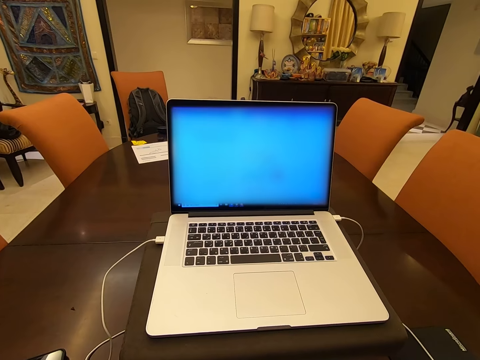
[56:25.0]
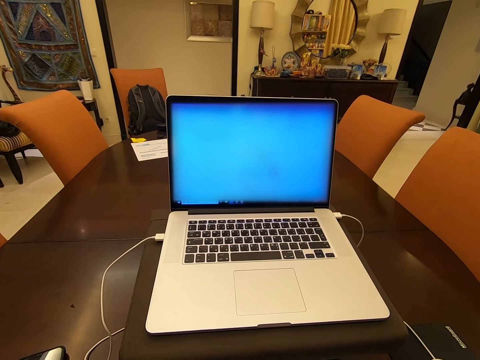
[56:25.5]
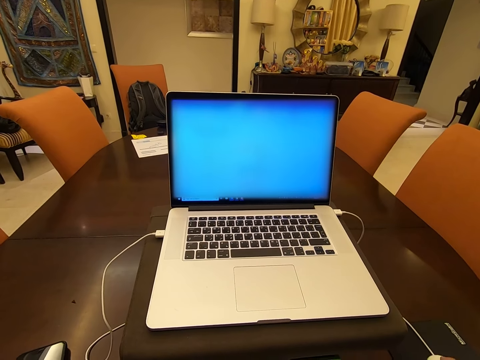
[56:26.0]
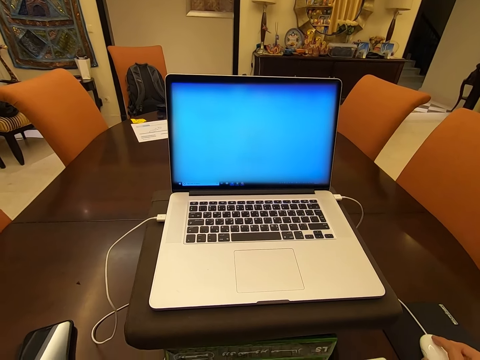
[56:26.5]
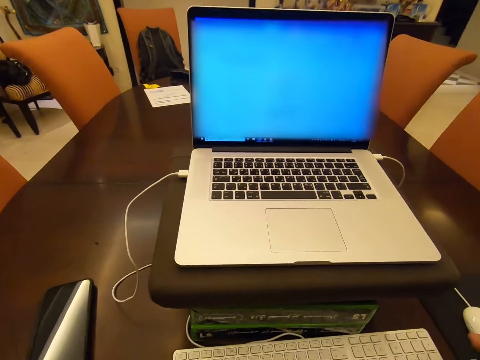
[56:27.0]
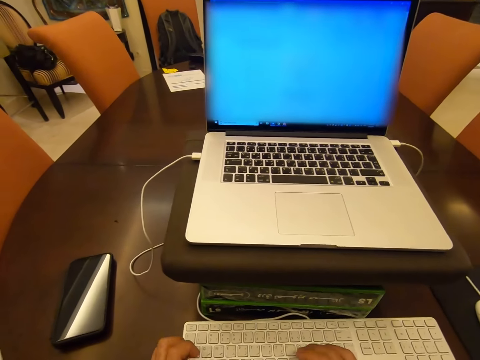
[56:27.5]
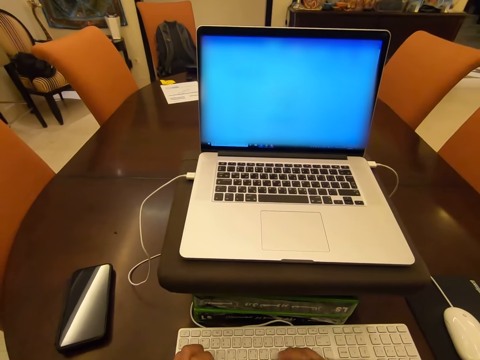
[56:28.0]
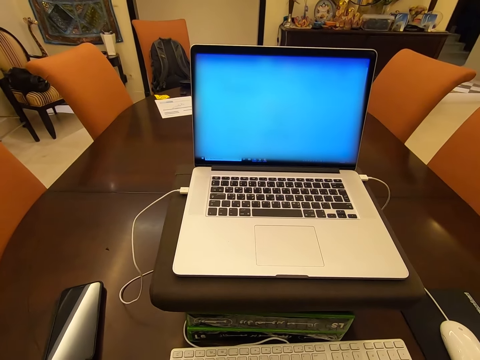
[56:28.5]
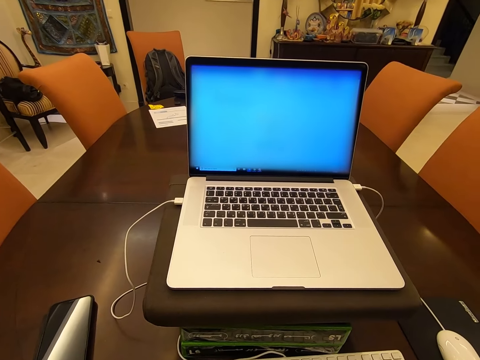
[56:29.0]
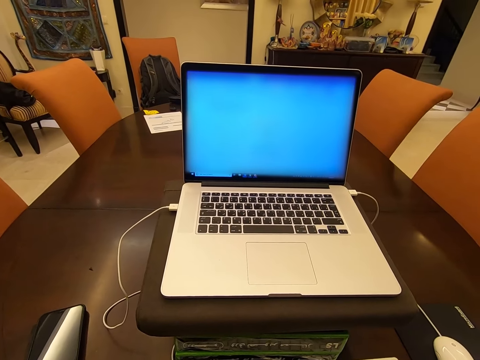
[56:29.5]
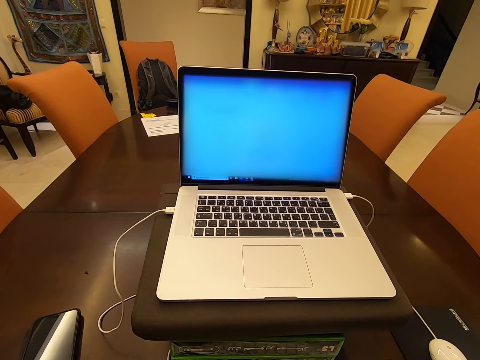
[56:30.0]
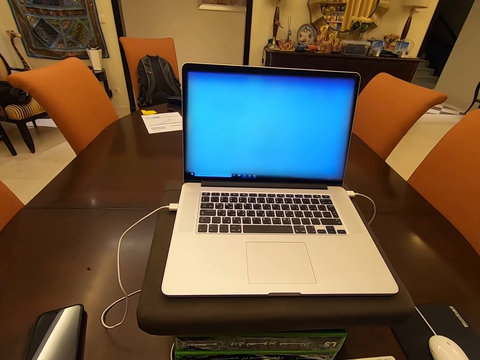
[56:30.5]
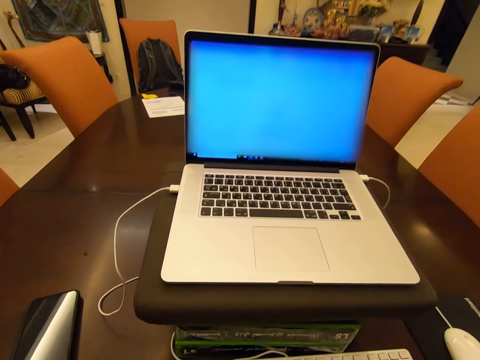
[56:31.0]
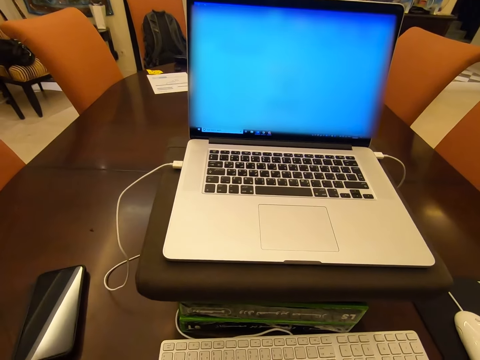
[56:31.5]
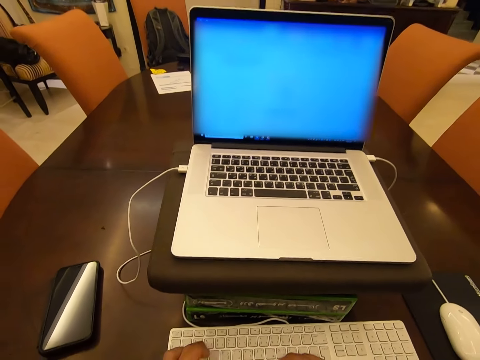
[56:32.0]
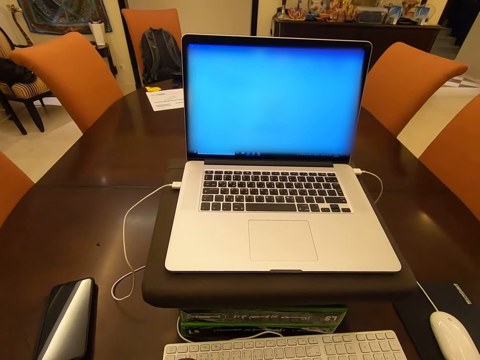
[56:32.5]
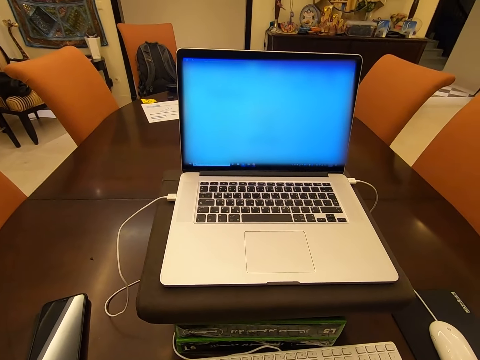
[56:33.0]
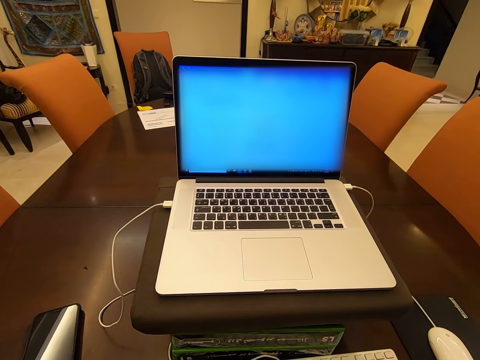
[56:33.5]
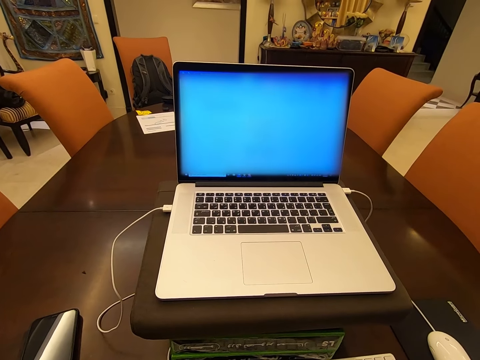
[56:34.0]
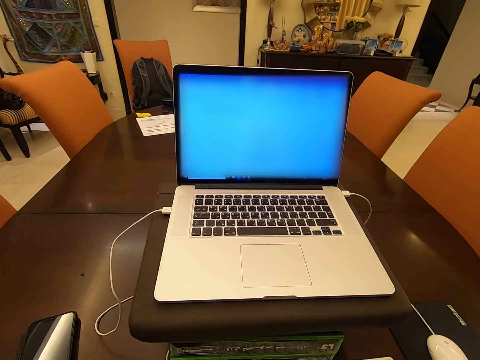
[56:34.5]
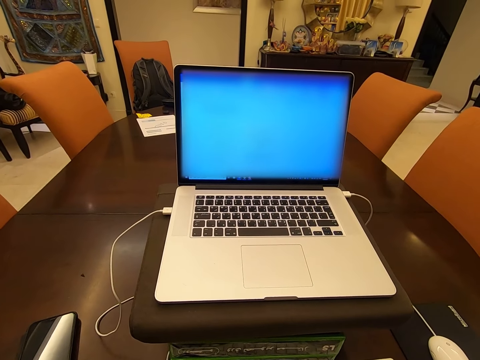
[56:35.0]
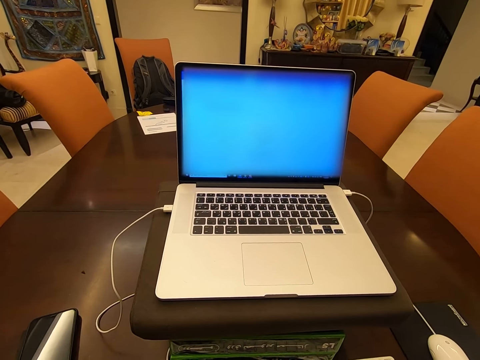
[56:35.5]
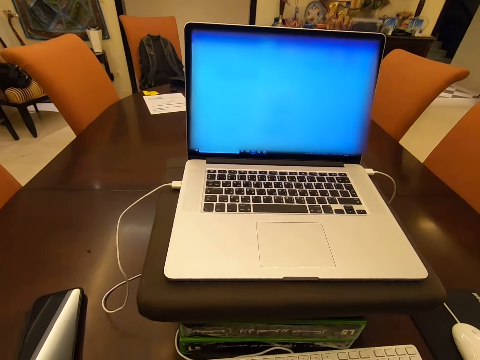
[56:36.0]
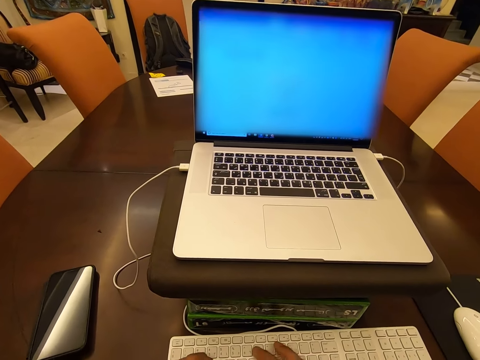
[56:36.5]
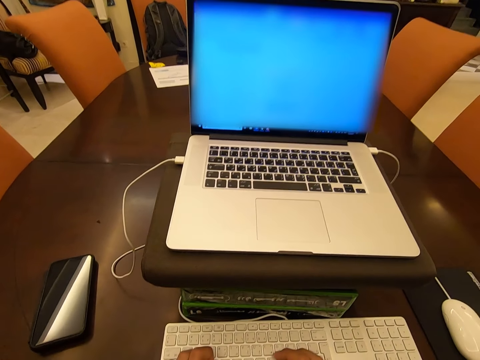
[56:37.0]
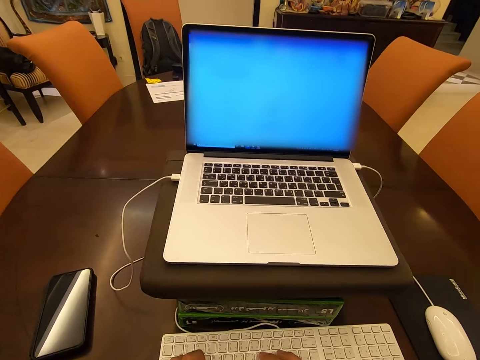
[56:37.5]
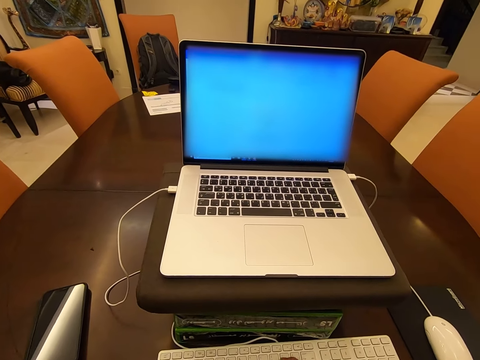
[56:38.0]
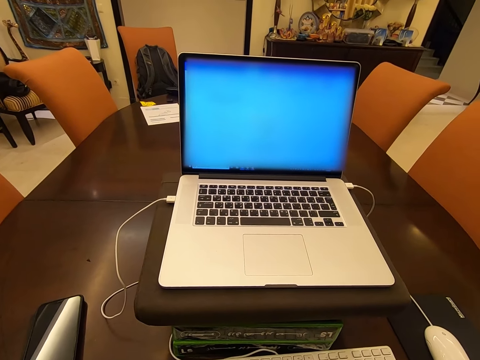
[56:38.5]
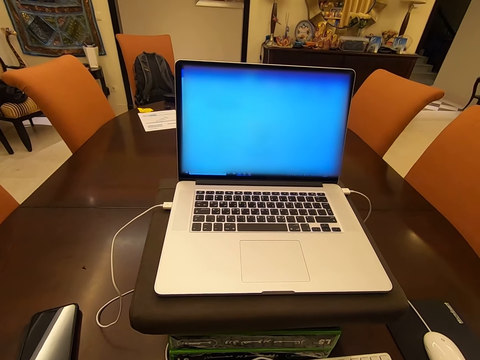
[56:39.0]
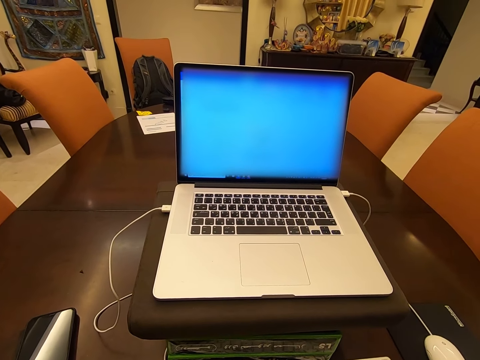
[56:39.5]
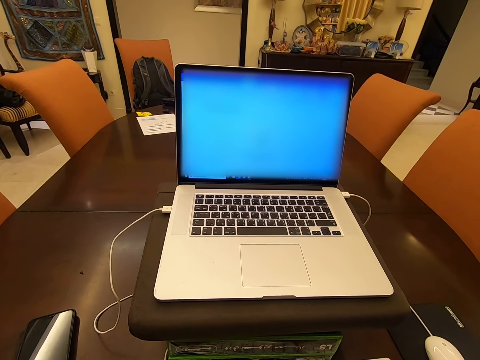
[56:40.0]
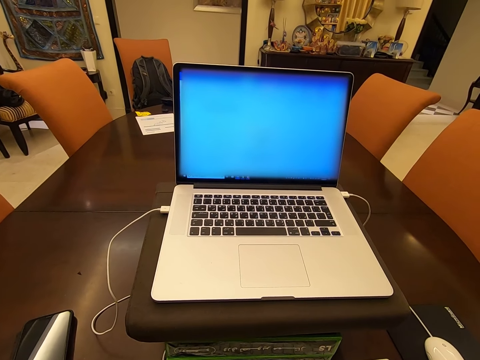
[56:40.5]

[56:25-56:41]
The camera wearer clicks the mouse. They move a hand. They operate the laptop. They type on the keyboard repeatedly.

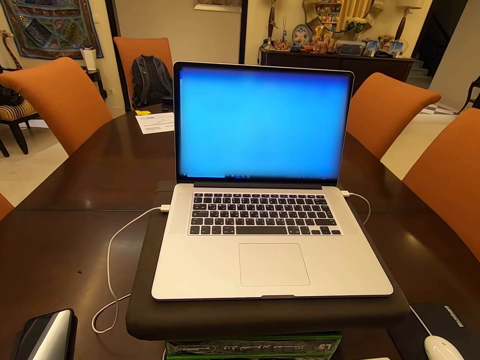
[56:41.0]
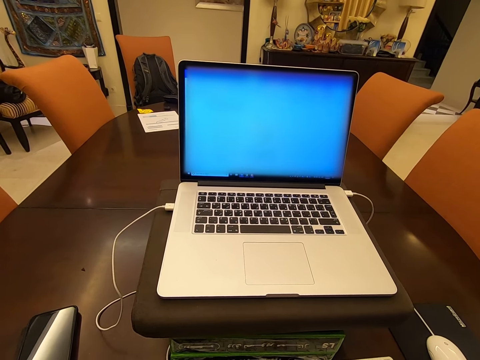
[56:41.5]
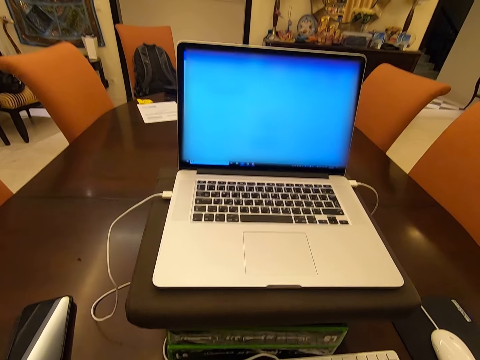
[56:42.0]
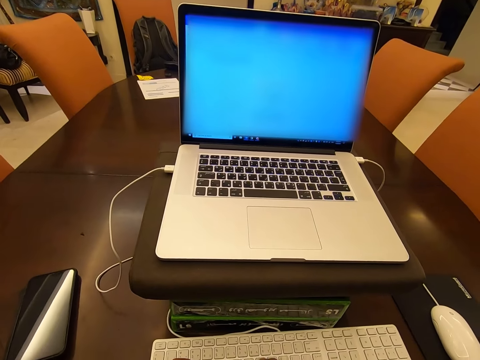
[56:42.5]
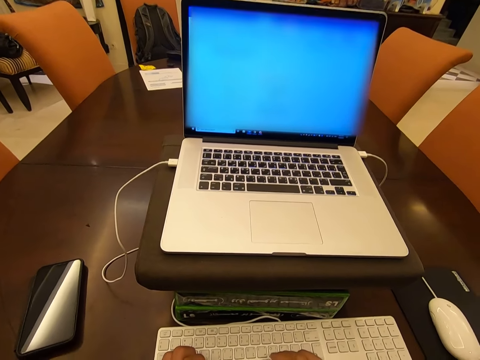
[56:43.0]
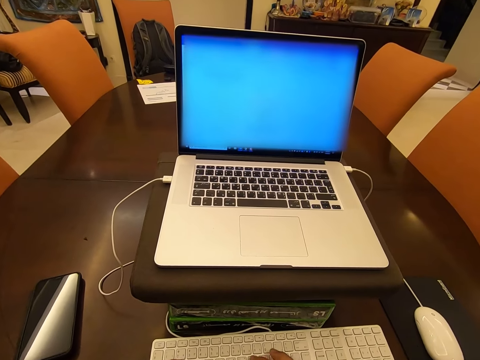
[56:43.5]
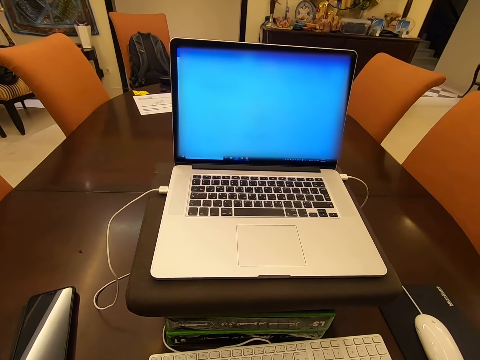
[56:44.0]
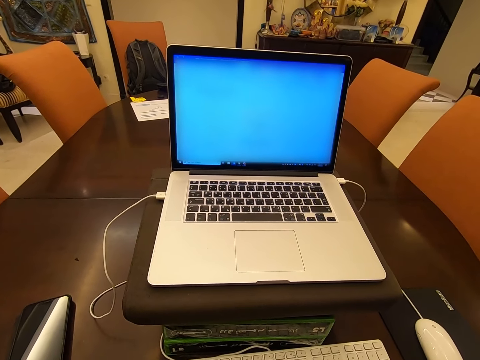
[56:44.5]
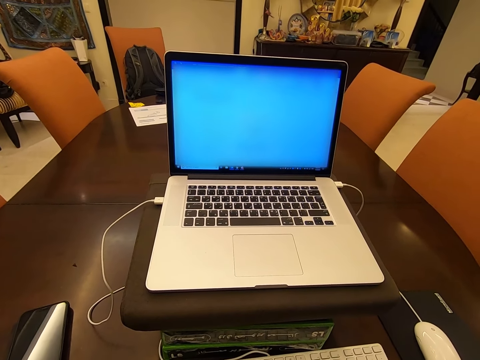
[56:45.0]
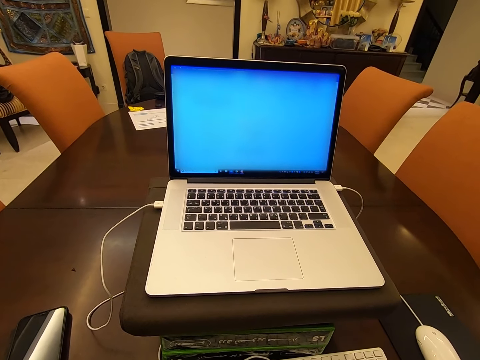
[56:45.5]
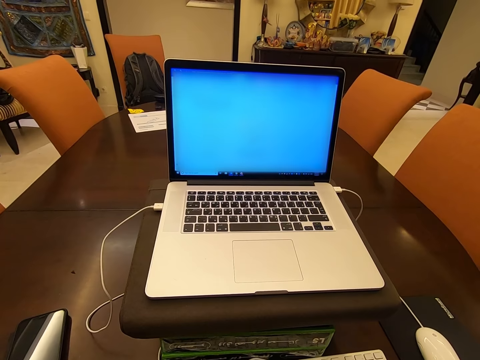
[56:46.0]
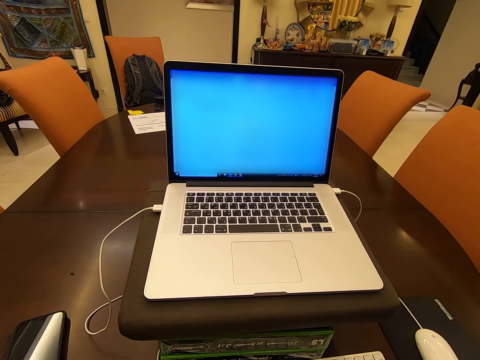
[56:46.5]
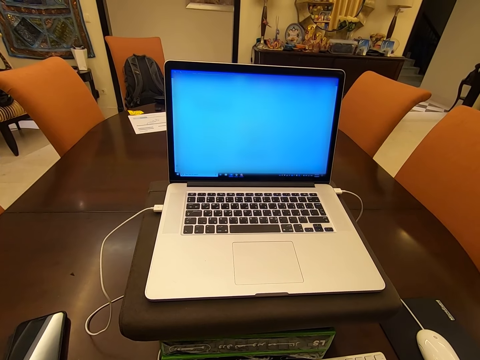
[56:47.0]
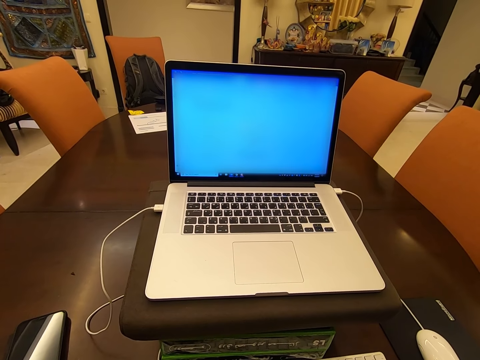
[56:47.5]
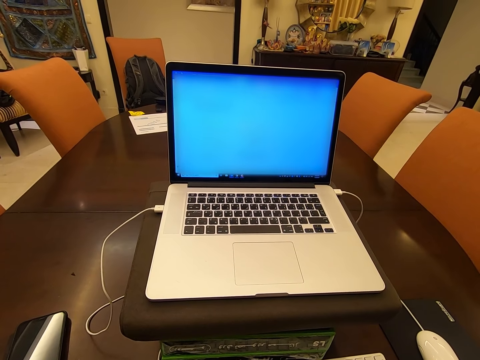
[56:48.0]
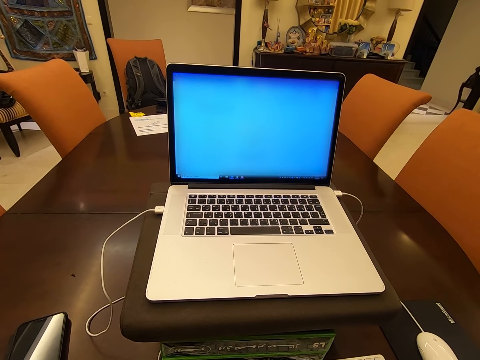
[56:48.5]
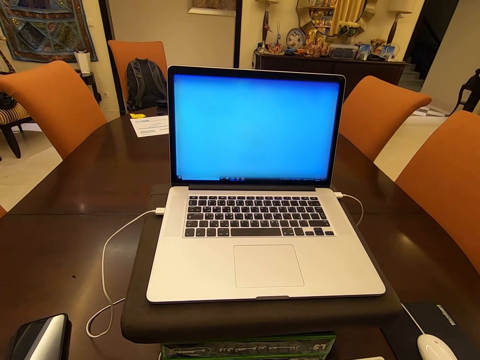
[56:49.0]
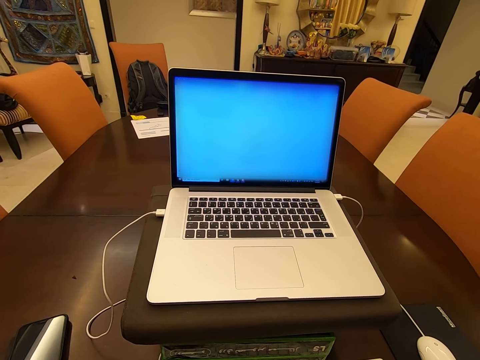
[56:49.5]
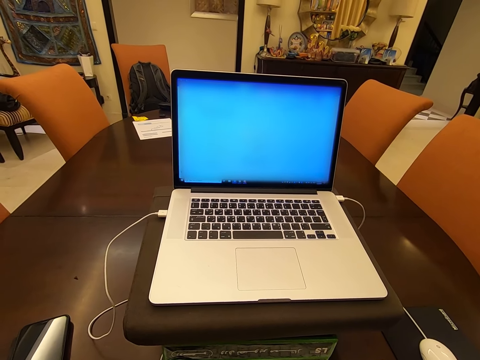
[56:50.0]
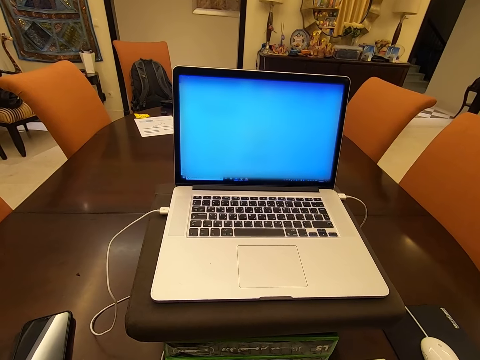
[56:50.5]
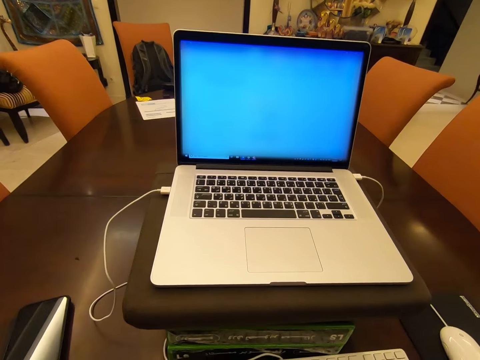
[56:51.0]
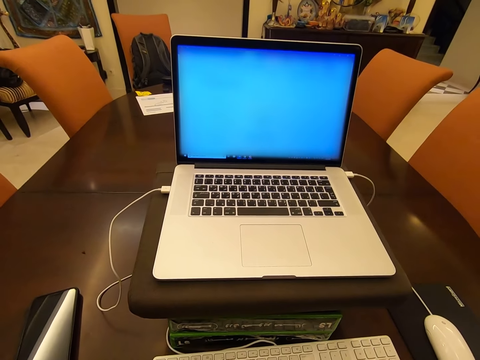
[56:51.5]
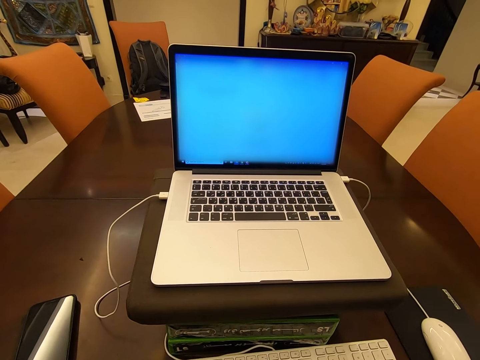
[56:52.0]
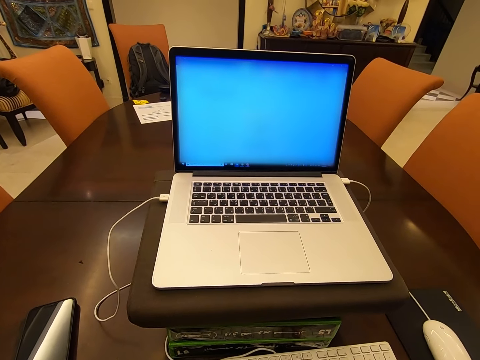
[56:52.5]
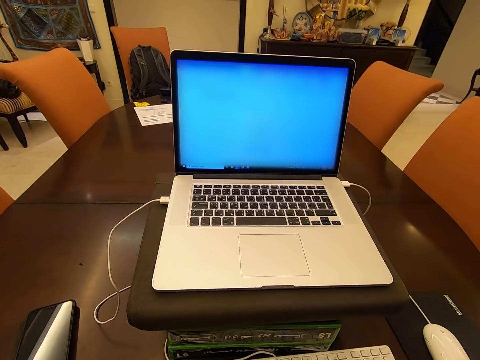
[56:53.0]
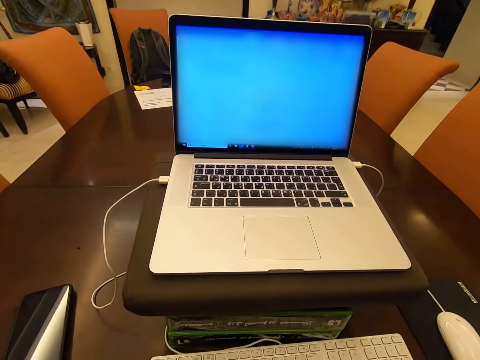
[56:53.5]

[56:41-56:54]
The camera wearer types on the keyboard.
